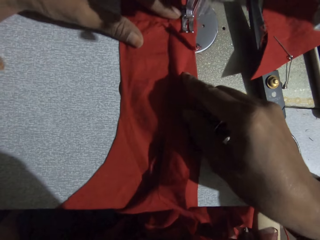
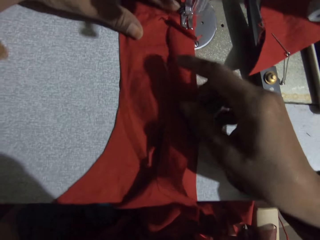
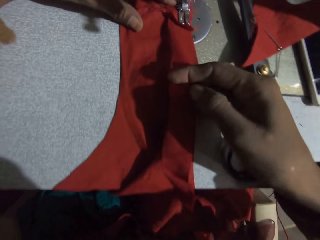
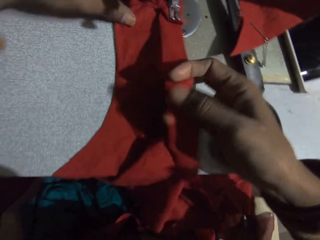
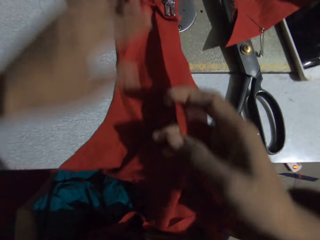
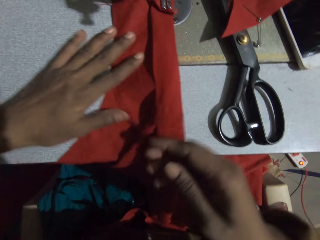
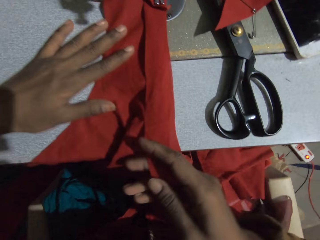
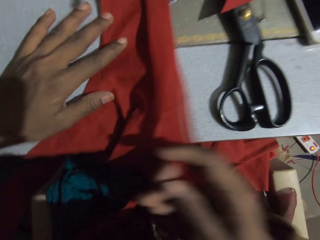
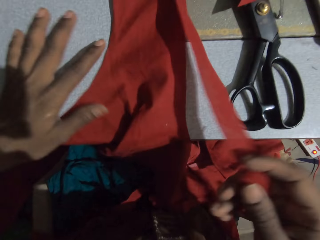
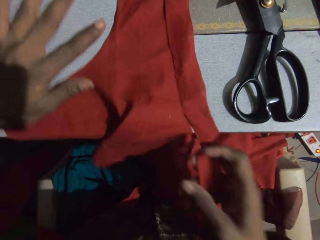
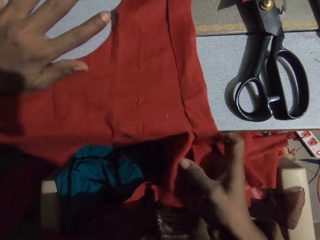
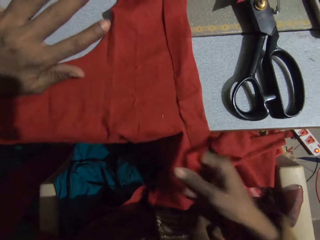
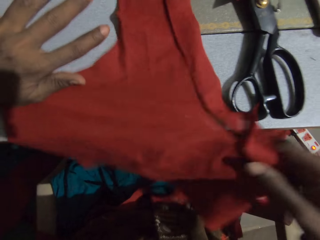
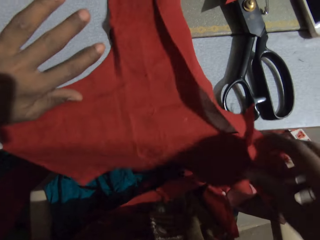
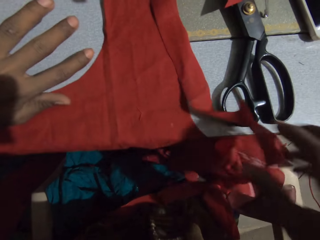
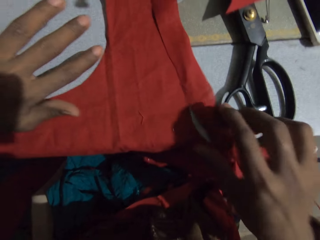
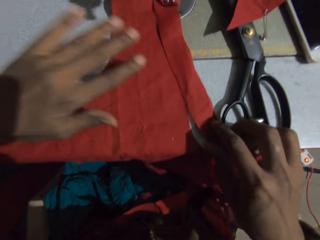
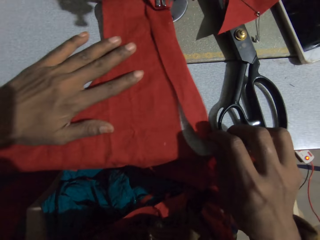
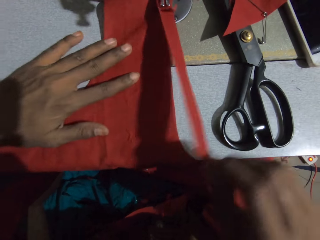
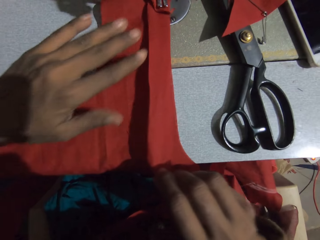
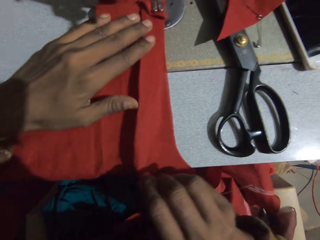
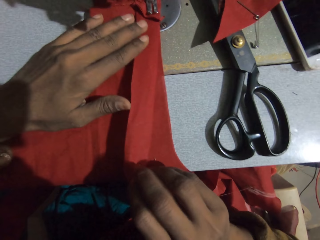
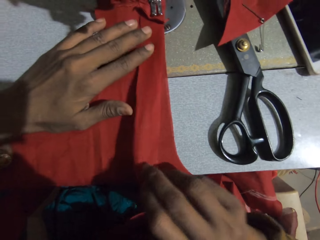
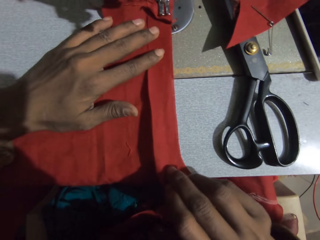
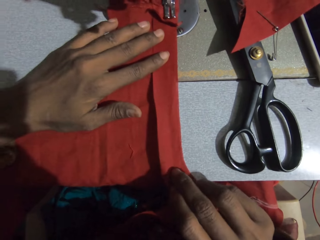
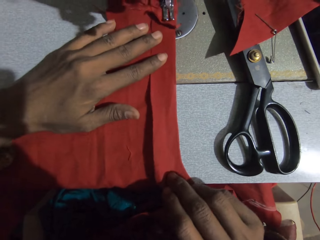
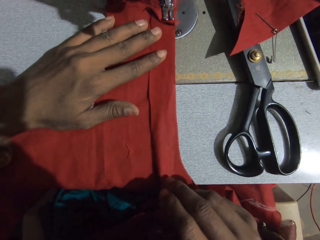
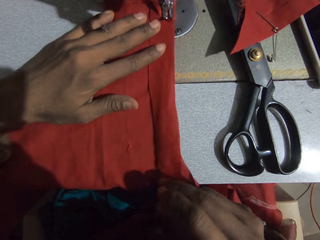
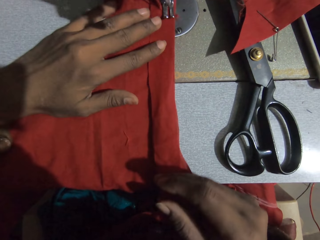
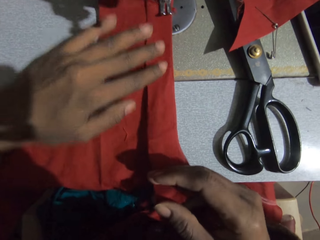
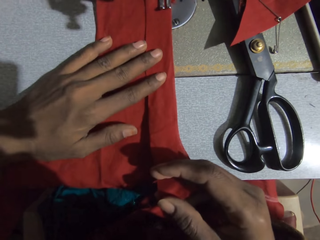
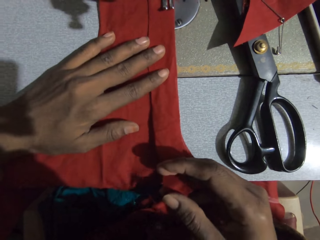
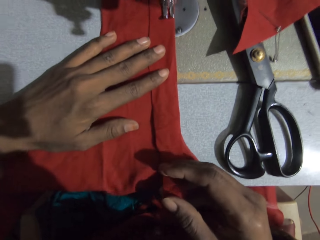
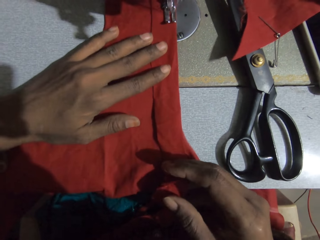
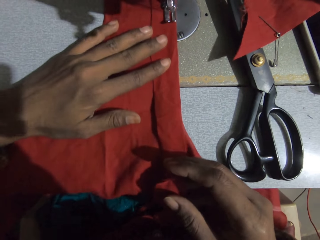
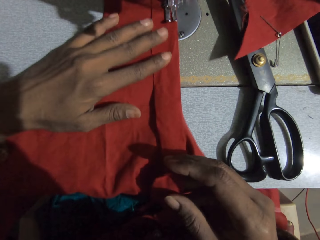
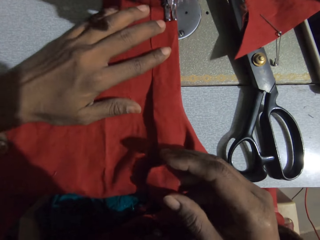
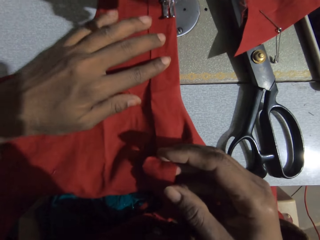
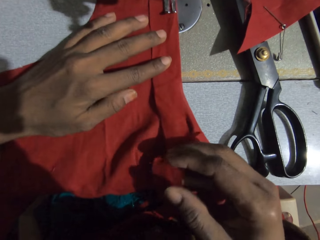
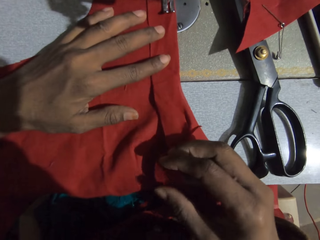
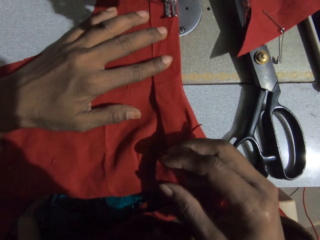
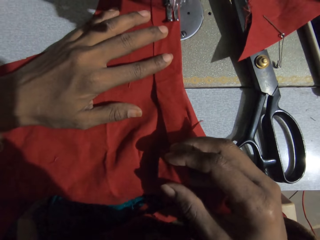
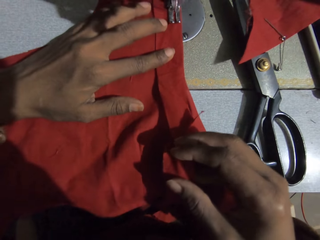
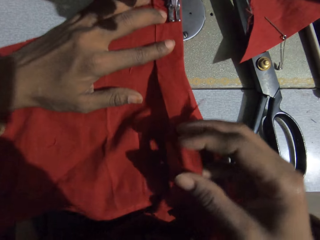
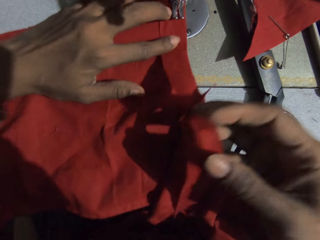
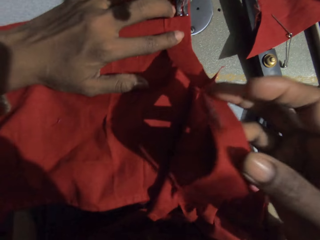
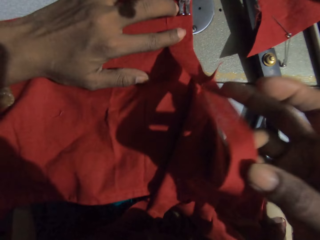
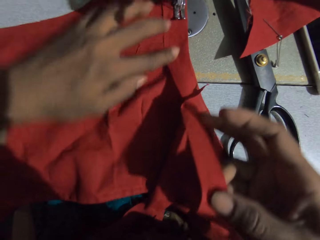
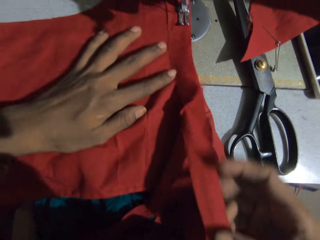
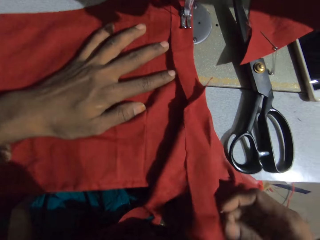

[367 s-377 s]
The camera wearer adjusts the fabric. They sew the fabric.

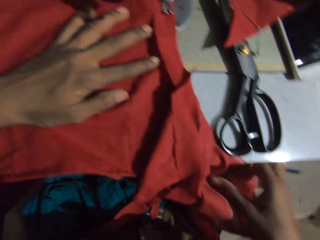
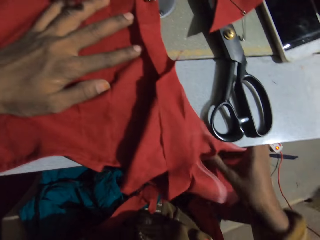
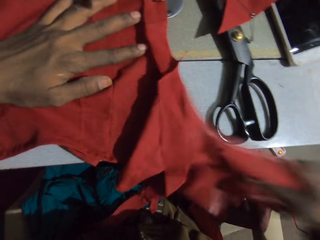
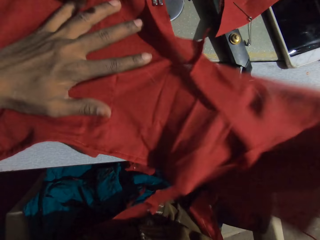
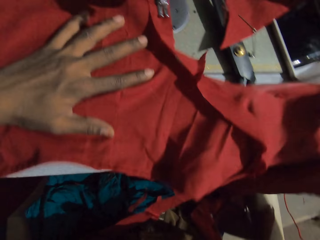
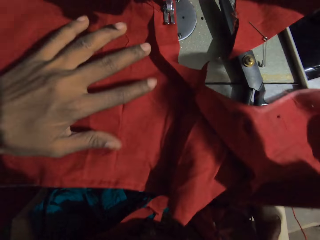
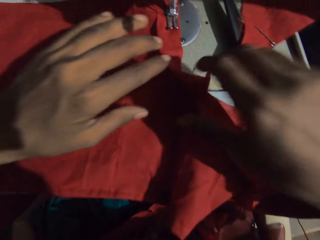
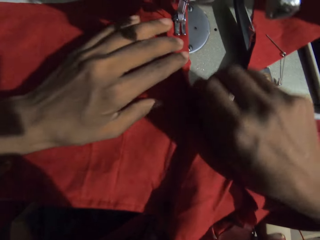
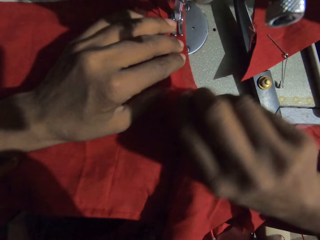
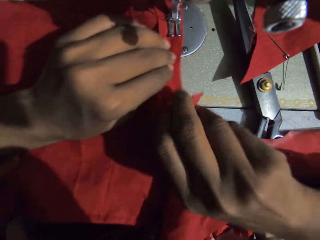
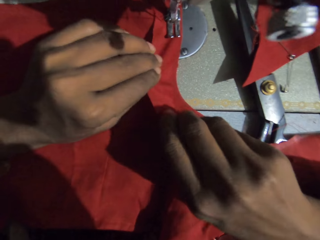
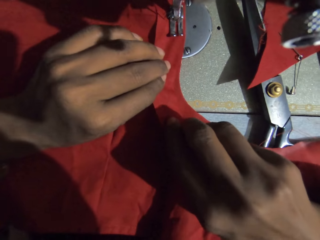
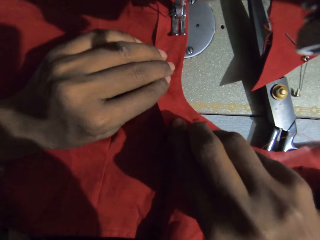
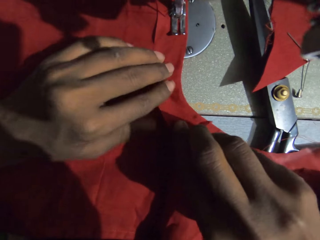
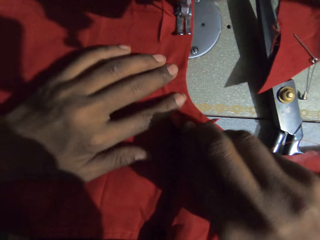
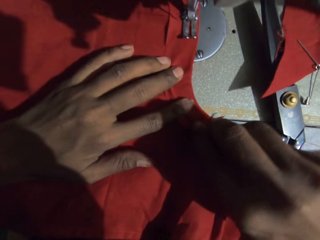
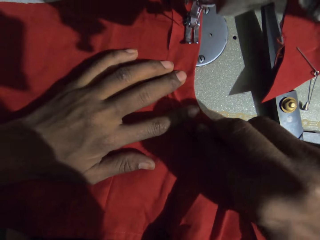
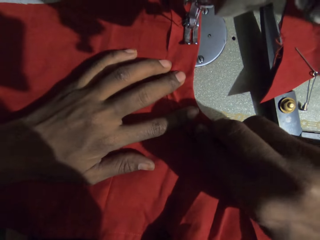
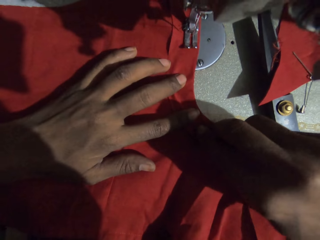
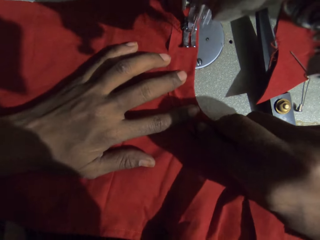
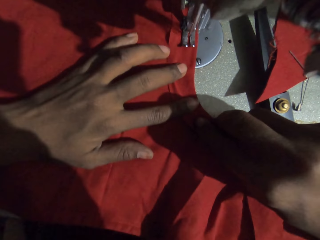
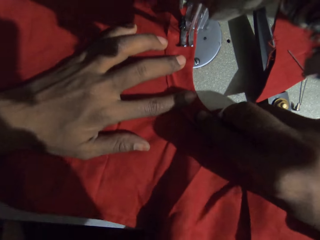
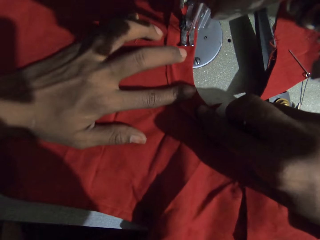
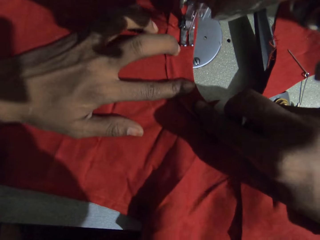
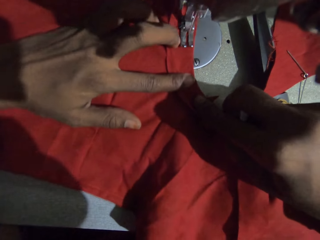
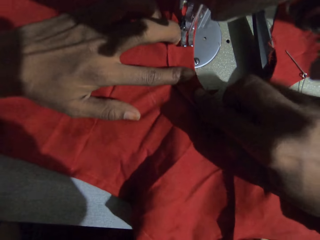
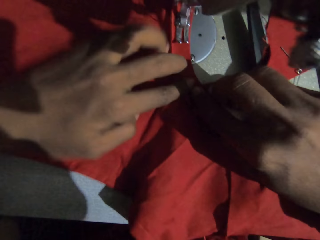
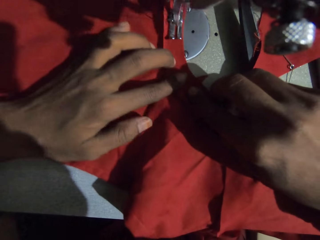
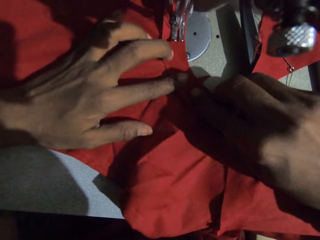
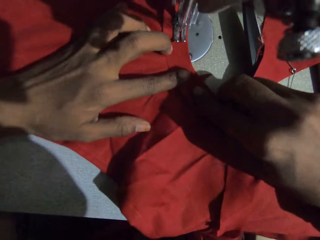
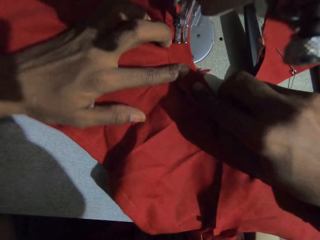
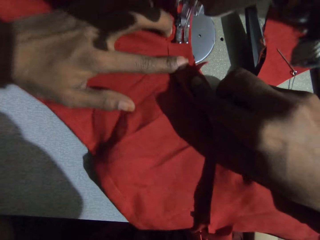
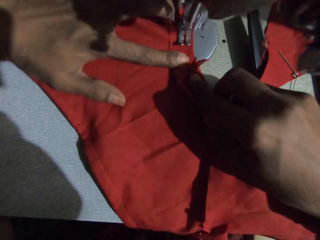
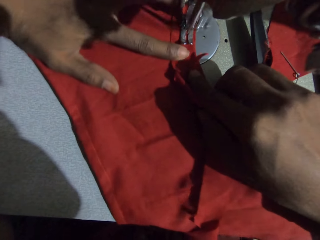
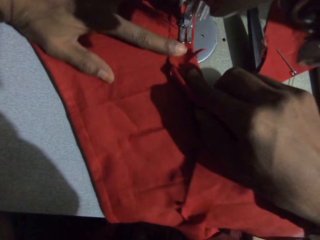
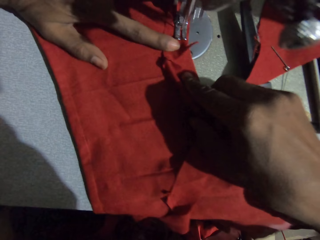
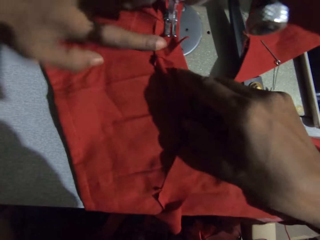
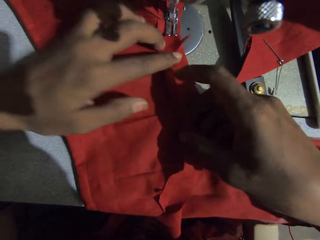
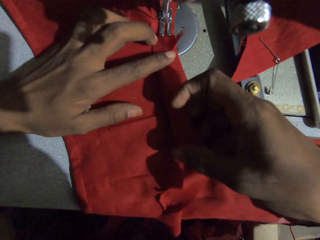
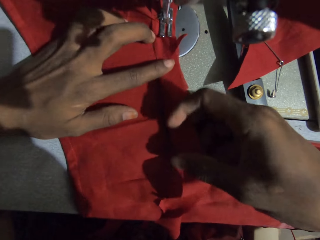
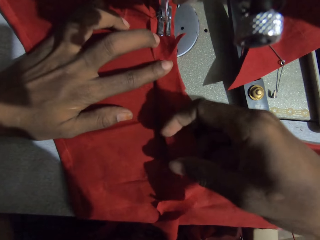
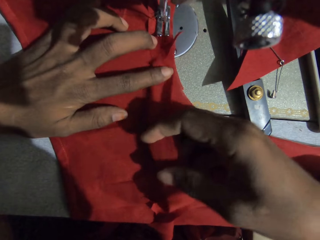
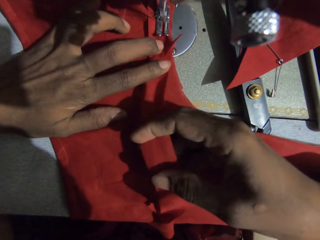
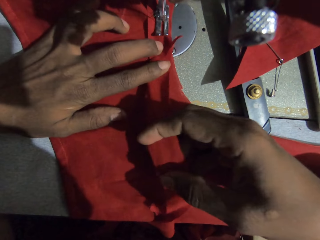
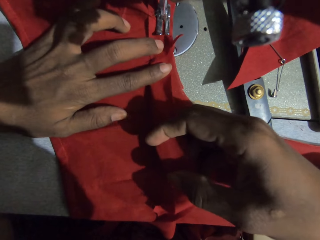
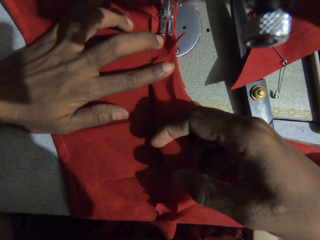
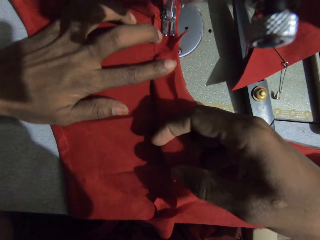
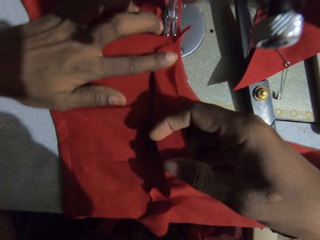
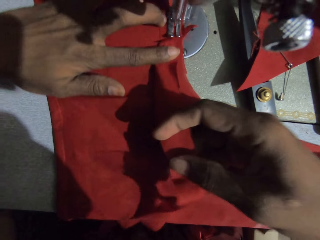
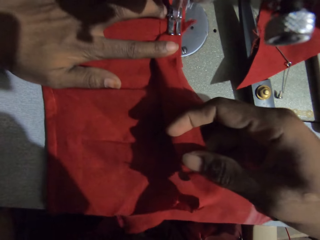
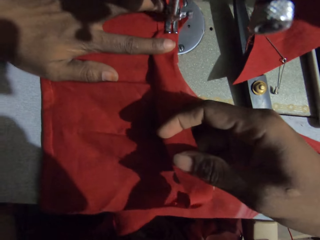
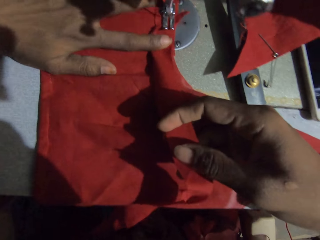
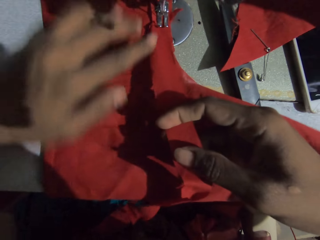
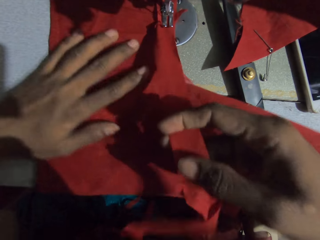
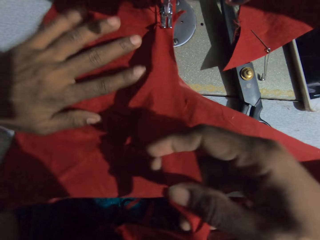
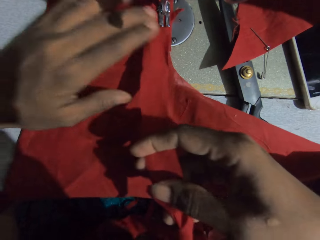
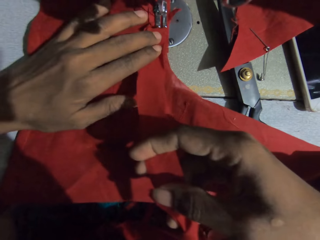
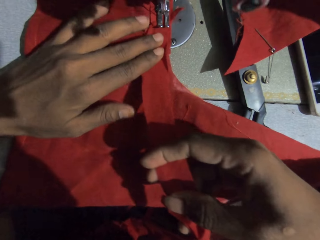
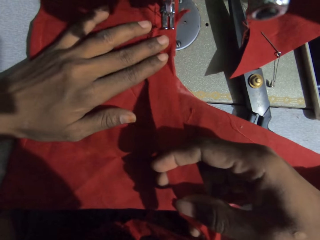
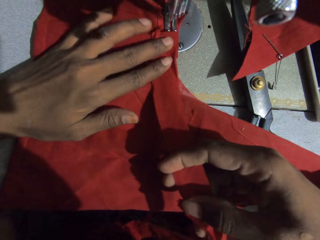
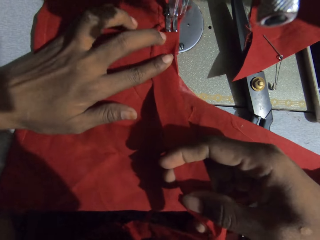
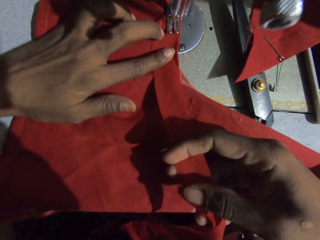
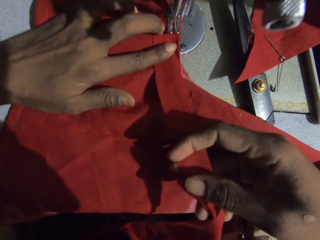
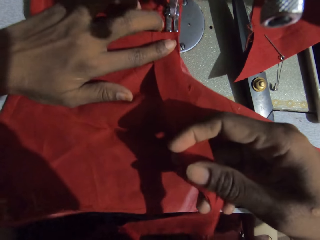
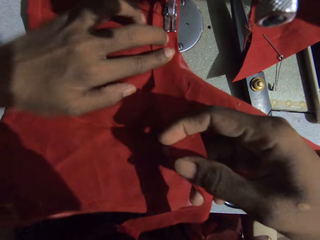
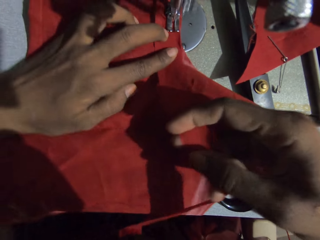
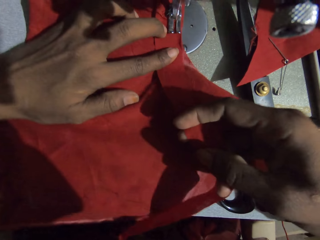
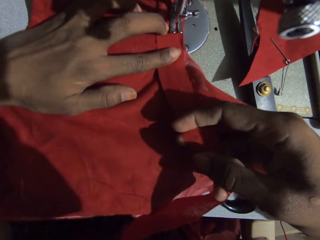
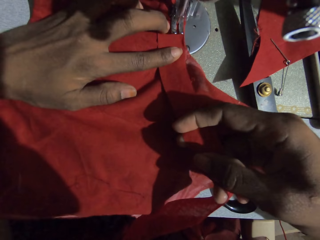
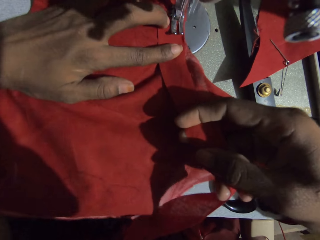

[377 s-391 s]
The camera wearer adjusts the fabric. They sew the fabric.
